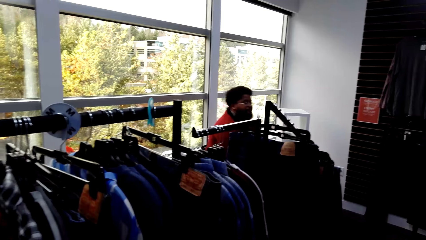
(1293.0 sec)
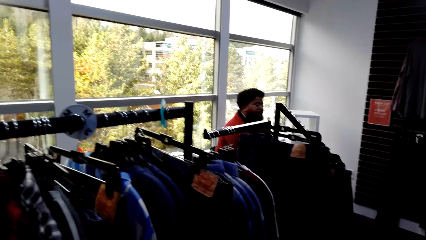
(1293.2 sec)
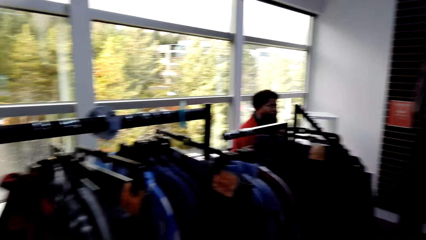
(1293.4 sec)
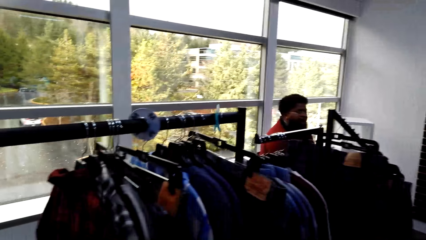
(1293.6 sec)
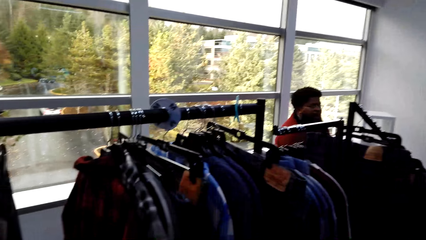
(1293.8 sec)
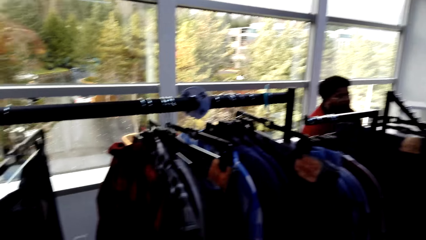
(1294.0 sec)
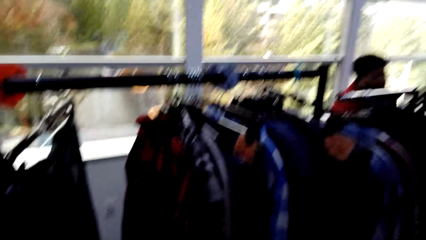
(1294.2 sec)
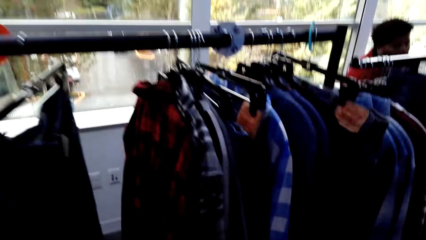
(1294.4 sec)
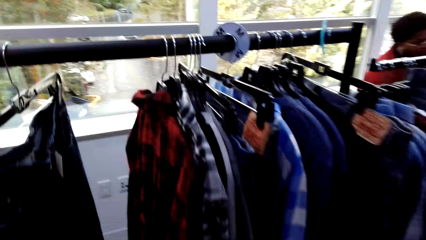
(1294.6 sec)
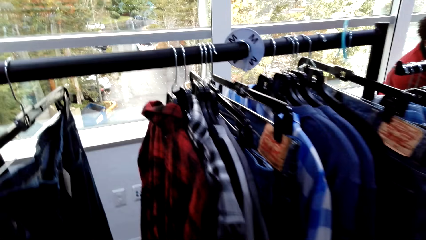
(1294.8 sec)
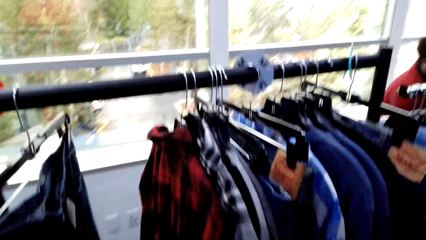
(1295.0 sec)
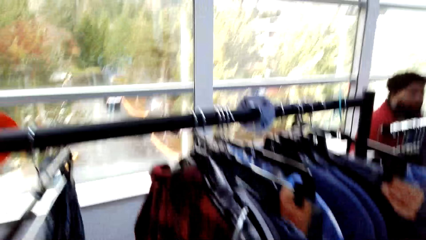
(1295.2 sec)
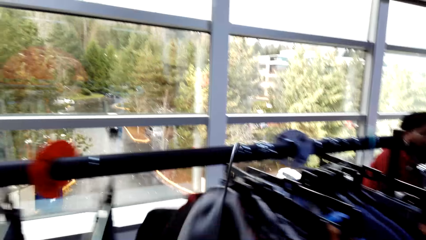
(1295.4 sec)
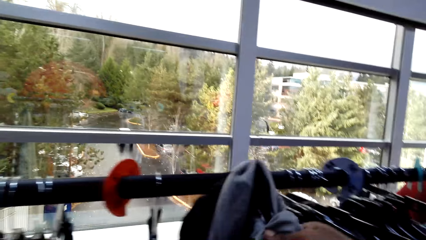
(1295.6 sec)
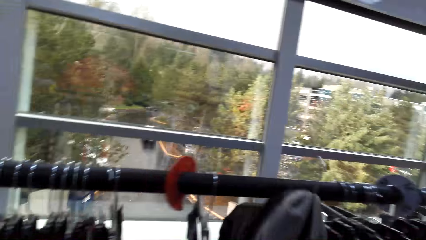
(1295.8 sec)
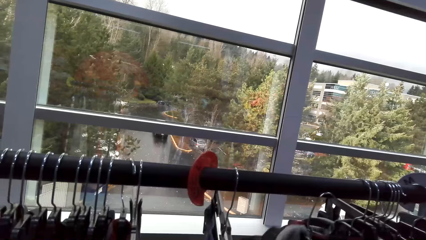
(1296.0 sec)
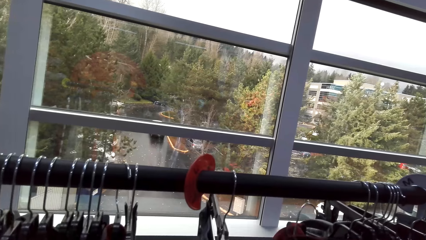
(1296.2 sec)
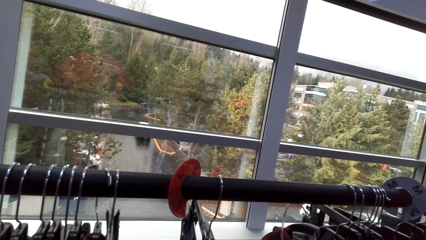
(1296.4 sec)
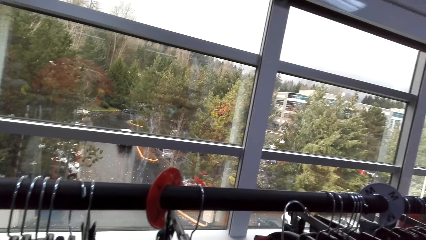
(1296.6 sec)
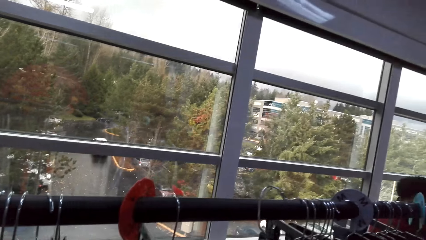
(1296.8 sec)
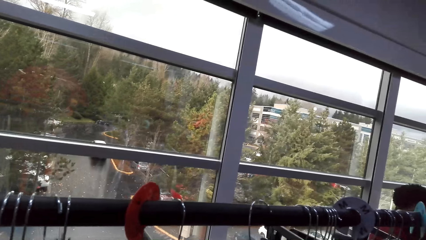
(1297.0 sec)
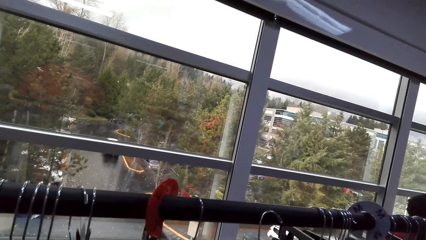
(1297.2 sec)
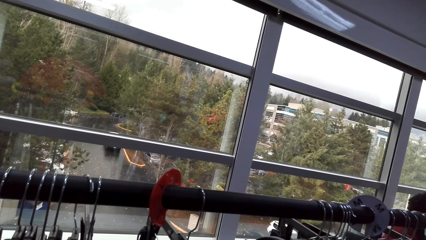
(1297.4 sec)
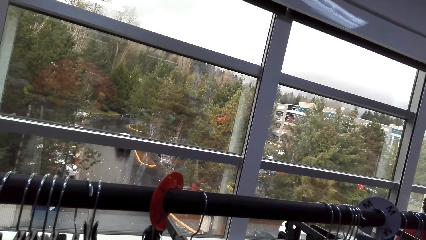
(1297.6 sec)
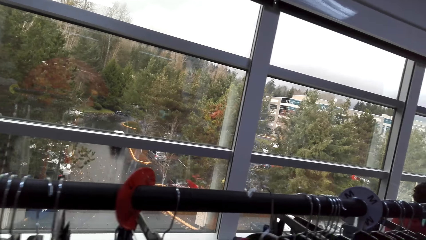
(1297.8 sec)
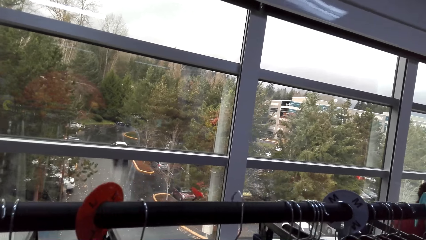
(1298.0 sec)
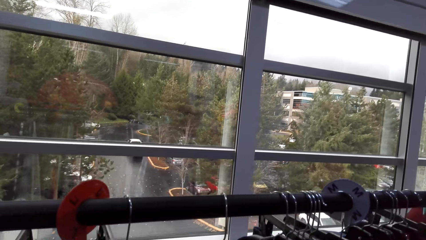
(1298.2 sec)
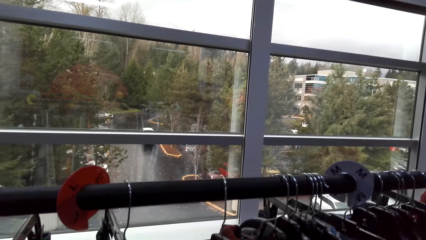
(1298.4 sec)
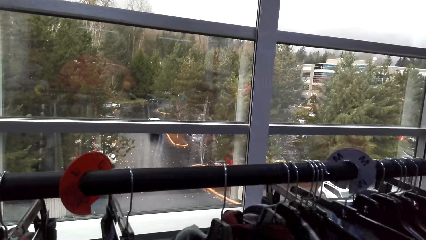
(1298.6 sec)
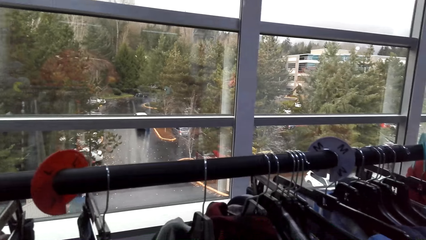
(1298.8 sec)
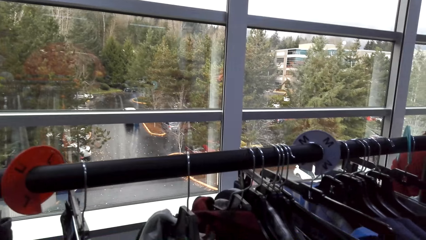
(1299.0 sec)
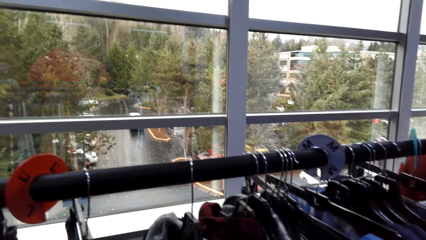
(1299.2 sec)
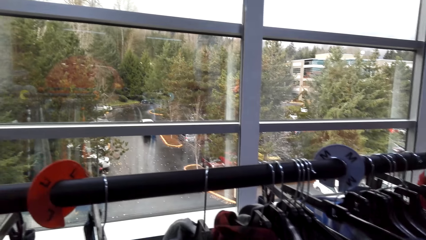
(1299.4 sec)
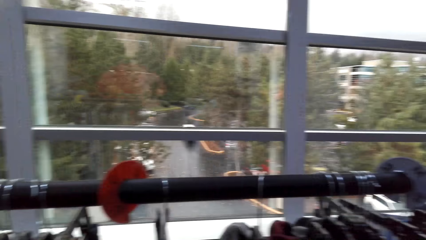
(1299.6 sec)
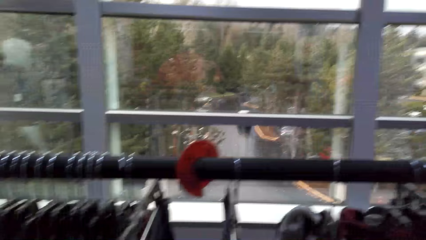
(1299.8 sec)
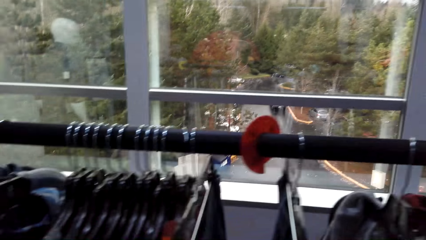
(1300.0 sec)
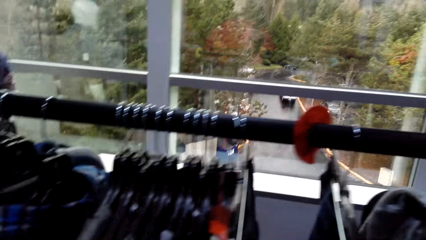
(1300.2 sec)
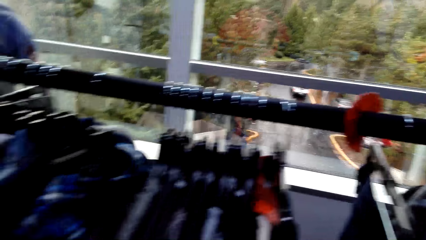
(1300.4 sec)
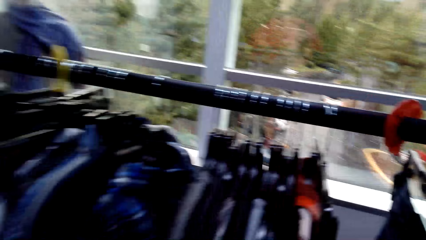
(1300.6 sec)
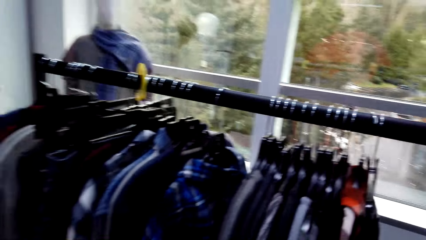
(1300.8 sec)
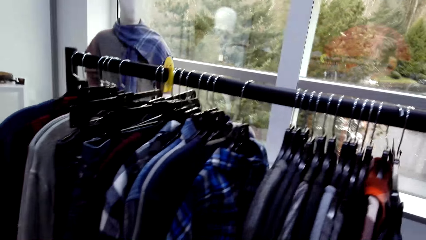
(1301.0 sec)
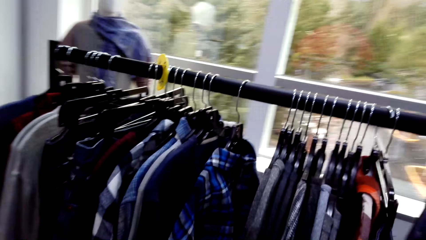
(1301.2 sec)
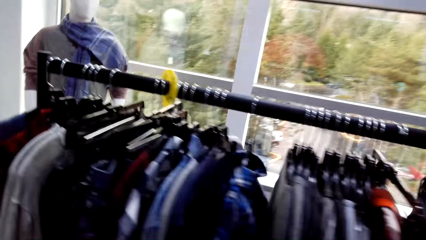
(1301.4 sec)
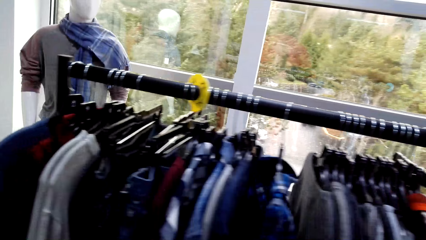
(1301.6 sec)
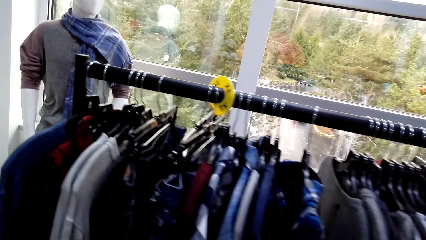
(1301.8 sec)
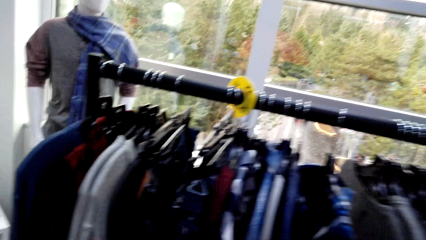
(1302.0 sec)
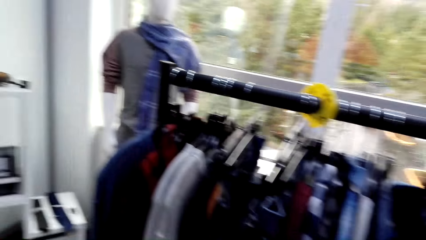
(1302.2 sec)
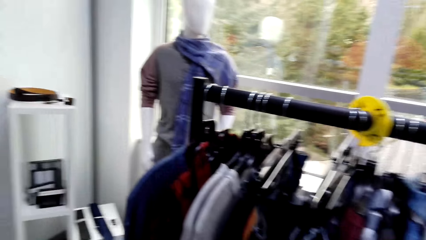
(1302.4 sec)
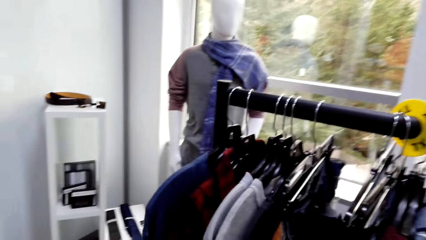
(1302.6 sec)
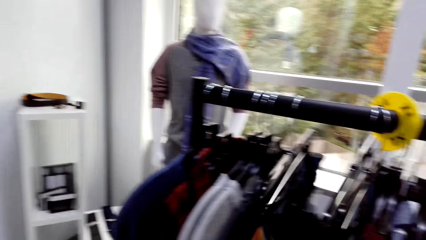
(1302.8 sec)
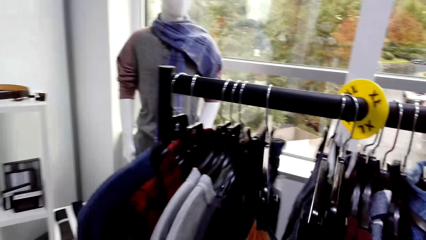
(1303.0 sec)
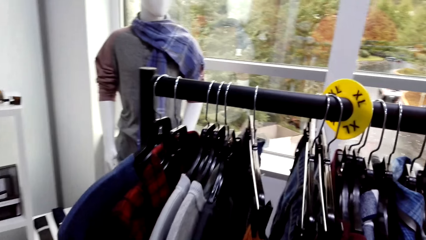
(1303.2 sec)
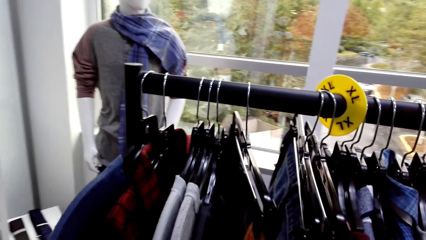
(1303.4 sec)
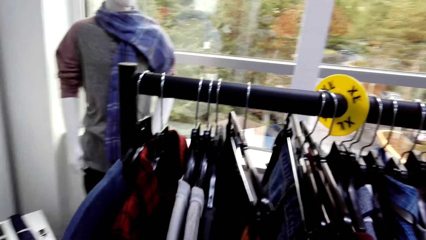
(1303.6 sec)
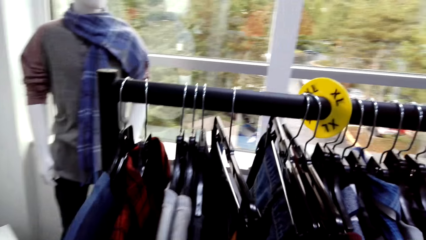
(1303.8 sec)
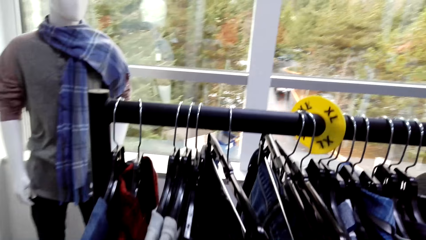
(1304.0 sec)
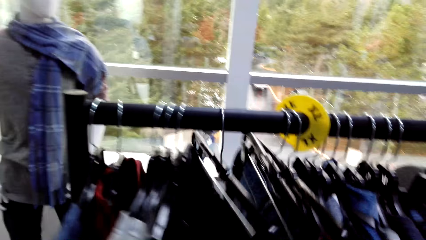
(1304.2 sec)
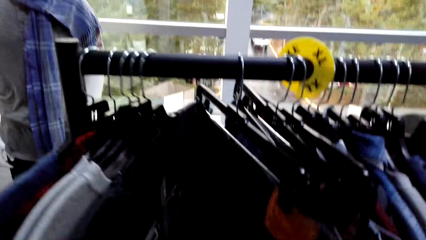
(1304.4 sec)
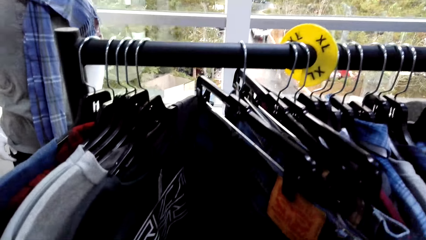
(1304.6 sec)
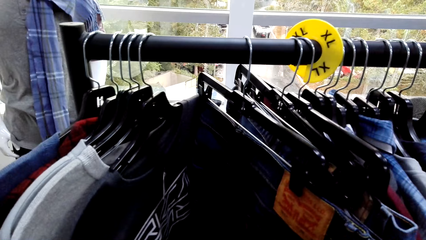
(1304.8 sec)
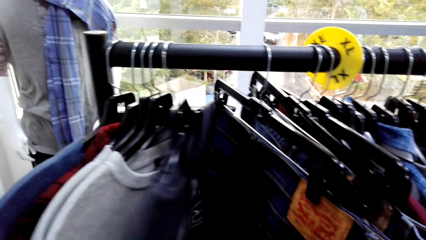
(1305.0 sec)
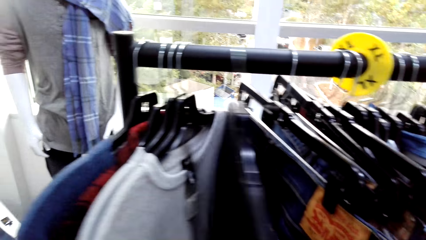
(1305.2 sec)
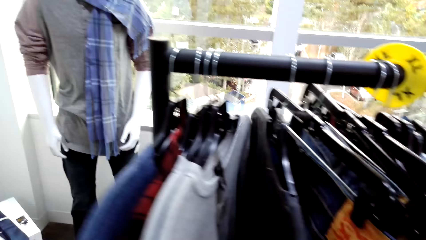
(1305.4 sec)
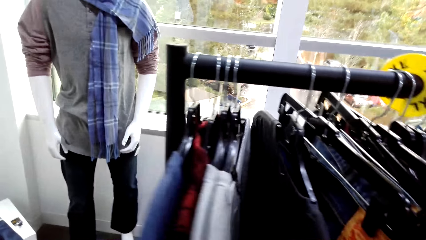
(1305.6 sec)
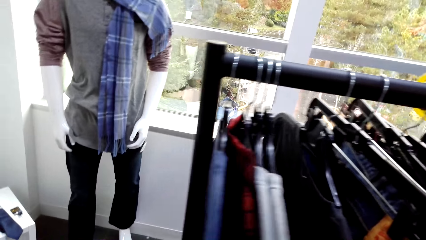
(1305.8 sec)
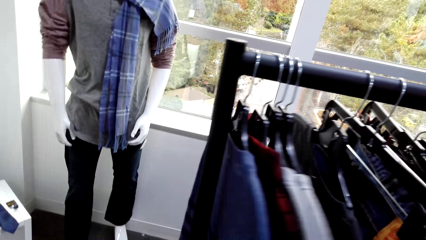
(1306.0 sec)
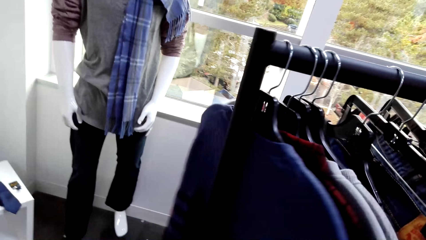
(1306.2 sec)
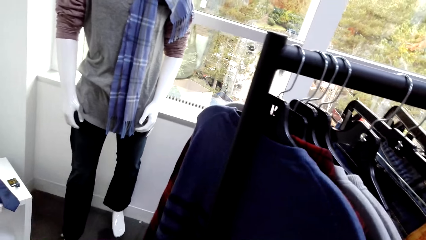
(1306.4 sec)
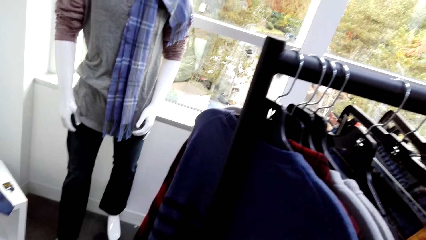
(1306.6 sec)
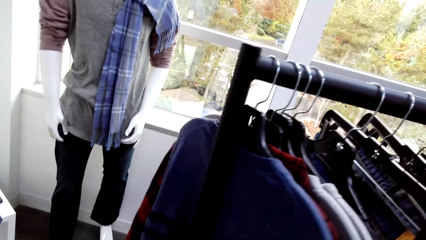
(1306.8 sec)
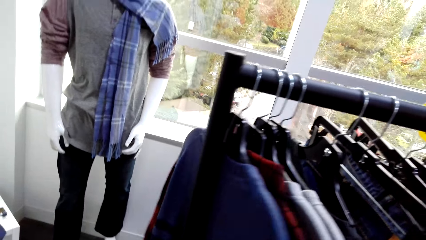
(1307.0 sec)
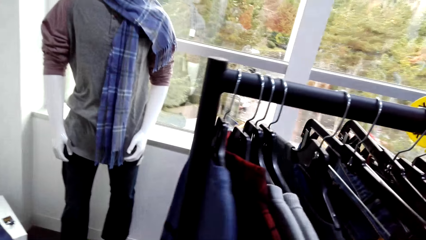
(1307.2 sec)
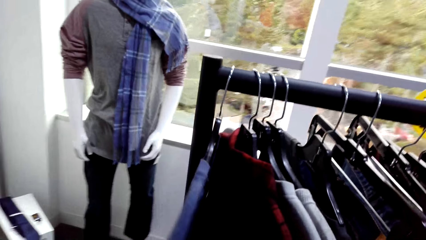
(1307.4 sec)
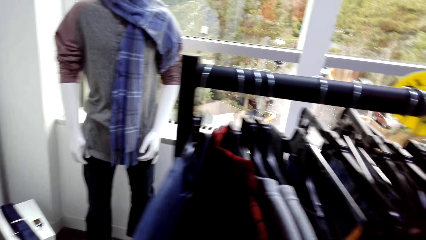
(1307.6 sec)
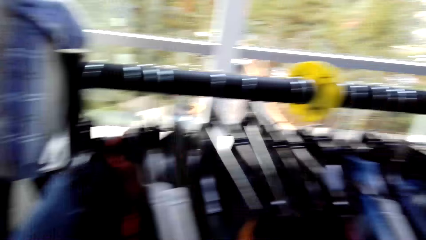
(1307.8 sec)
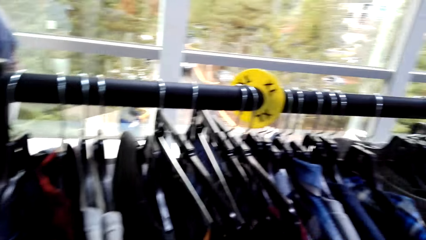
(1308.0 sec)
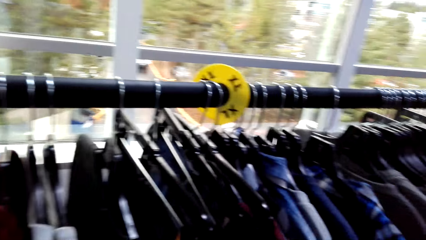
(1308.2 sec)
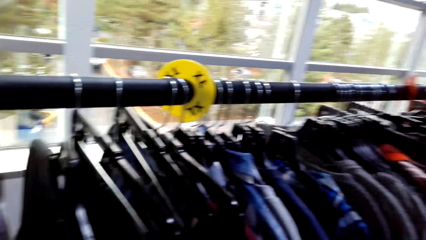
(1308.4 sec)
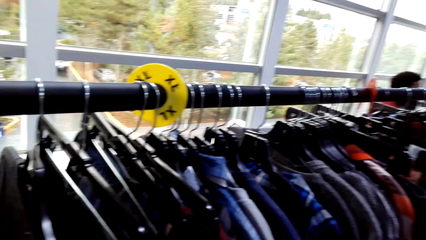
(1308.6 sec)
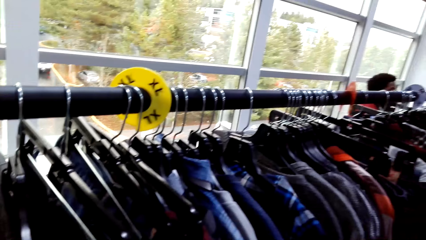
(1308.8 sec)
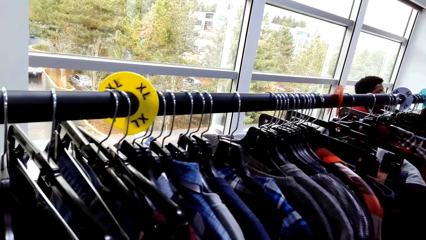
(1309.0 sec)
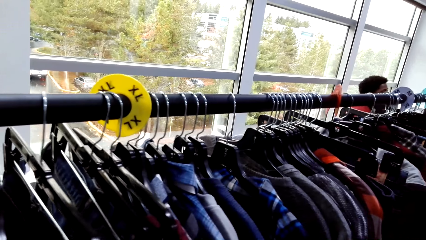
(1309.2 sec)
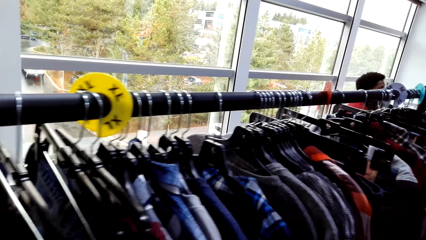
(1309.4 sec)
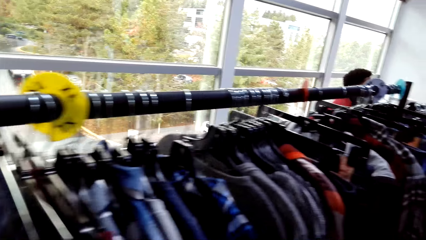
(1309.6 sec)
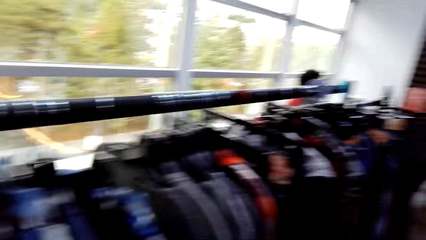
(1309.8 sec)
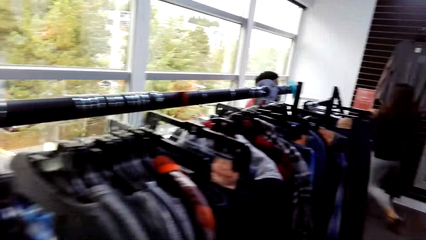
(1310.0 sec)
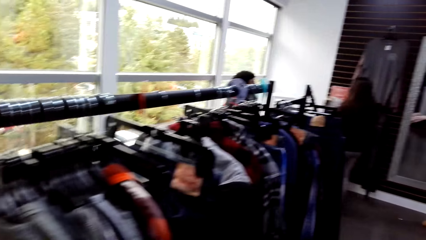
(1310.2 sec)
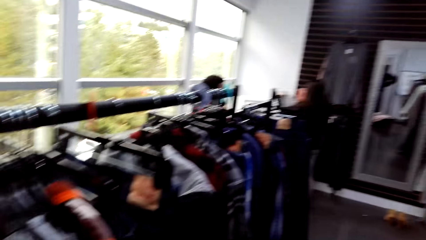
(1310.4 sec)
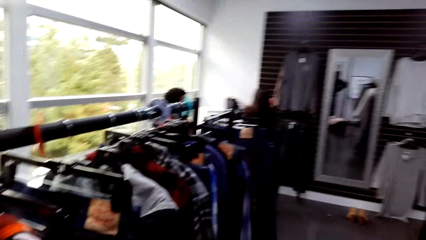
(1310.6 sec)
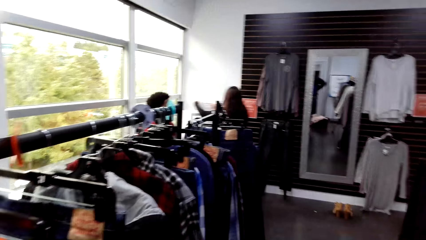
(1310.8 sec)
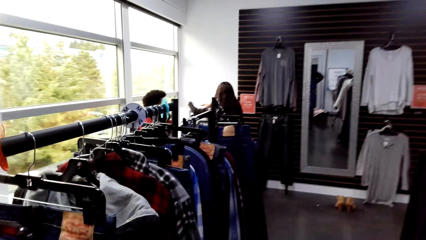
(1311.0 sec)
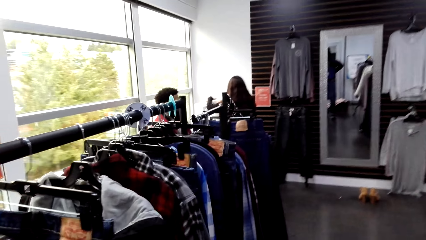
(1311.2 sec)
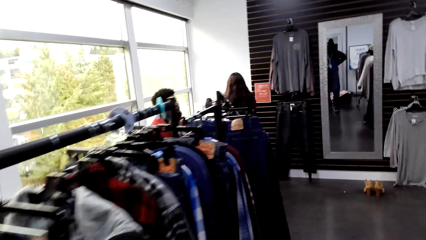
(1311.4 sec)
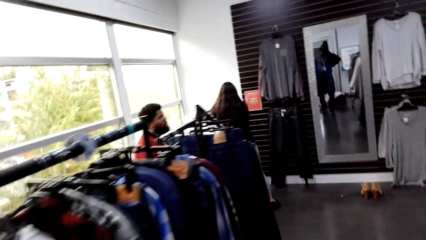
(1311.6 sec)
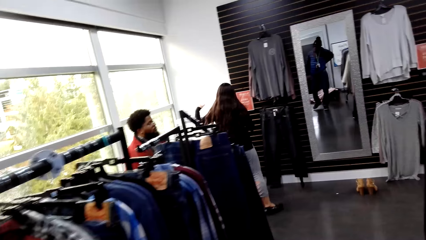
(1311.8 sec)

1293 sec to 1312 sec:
The camera wearer looks around the store. They put the cloth on the clothes rack. They stare at clothes, look around the store, touch clothes, and check the T-shirt. They stare at clothes and look around the store.
